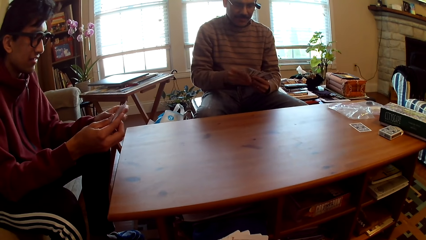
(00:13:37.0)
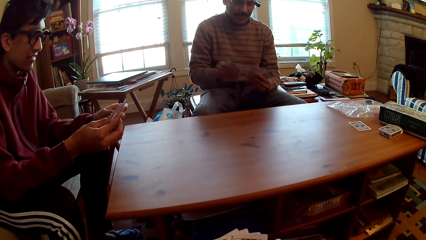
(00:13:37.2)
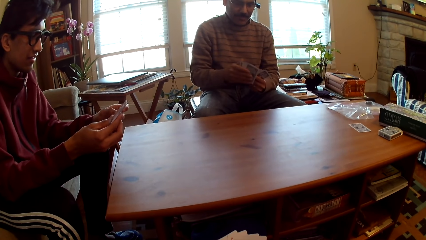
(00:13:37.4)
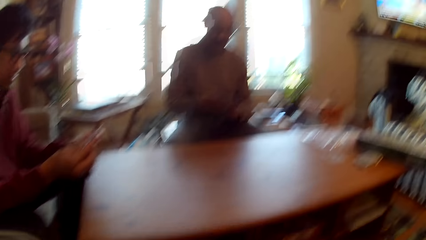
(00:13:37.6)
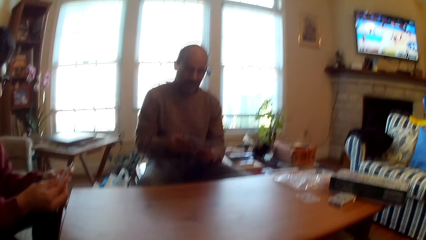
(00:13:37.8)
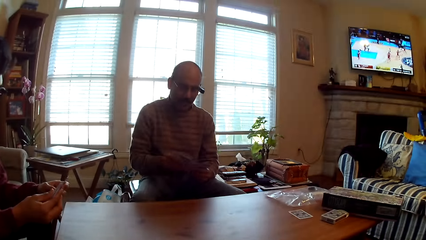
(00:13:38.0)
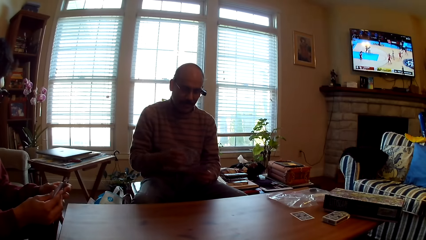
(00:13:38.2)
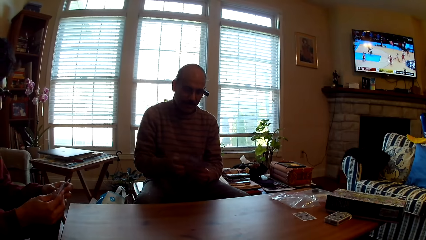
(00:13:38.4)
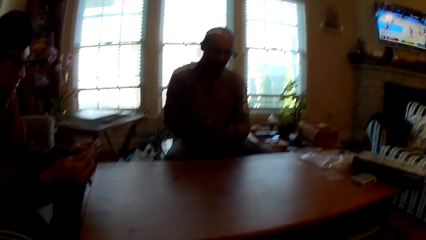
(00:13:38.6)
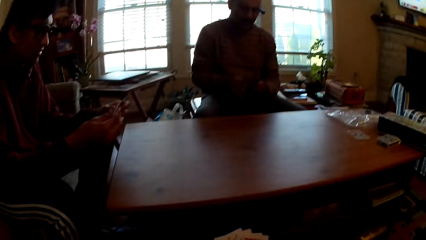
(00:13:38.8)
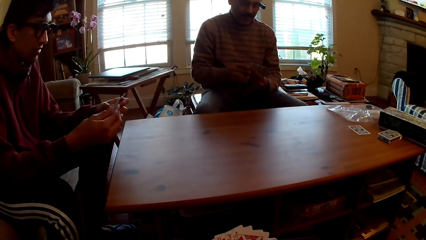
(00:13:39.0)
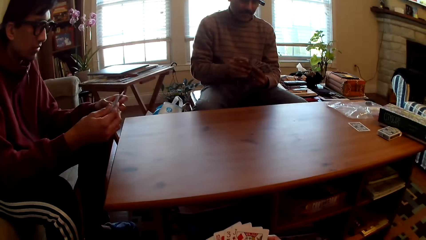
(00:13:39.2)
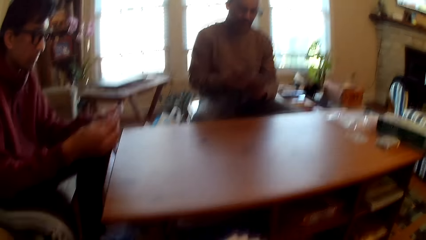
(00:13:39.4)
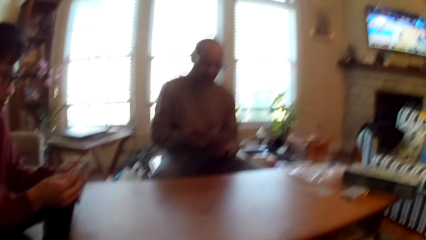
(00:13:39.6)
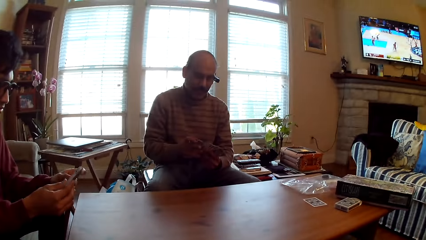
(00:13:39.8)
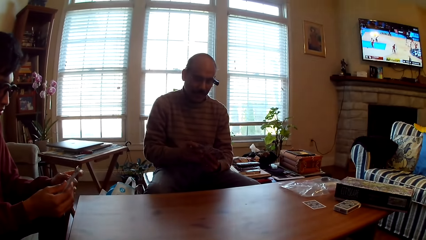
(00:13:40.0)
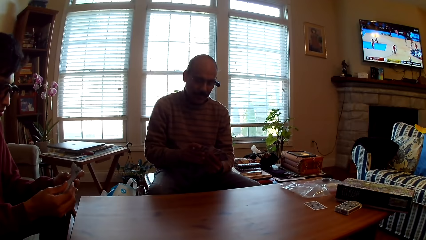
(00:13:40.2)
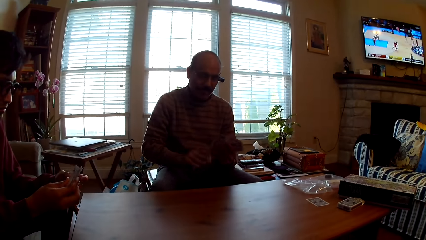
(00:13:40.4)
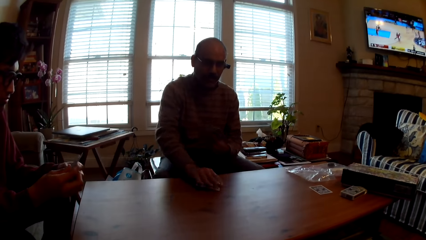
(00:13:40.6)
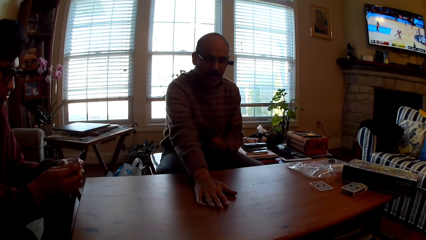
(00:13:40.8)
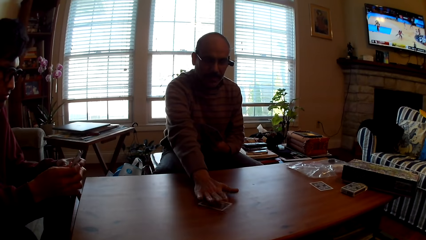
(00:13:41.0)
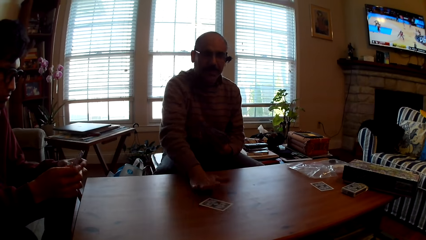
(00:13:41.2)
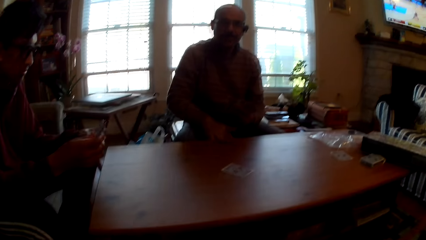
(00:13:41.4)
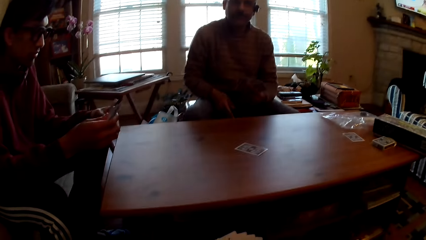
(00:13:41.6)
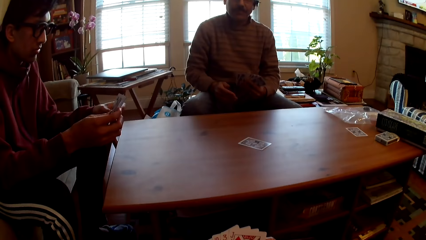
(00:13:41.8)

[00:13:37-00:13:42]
A man plays poker and puts the card on the table.

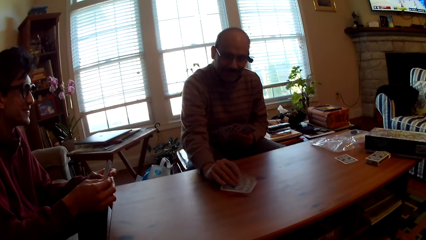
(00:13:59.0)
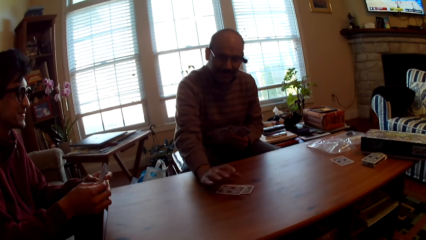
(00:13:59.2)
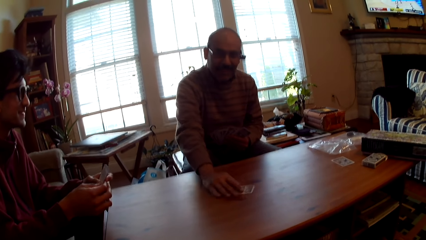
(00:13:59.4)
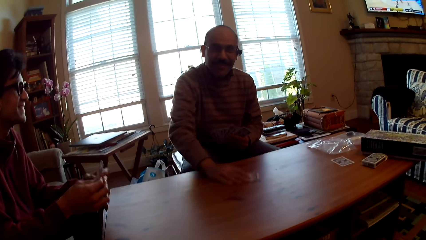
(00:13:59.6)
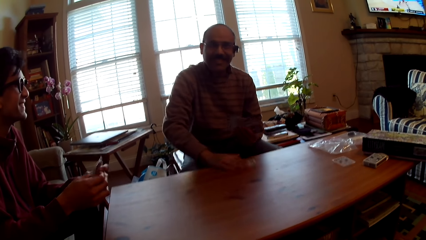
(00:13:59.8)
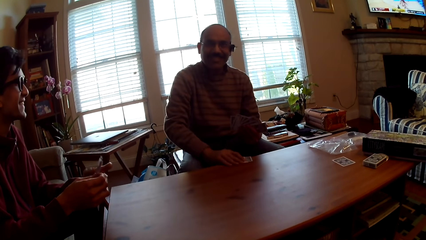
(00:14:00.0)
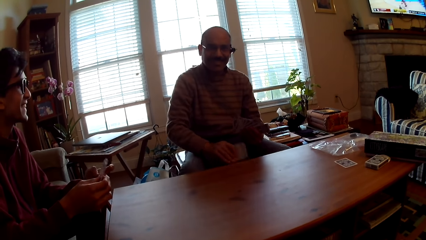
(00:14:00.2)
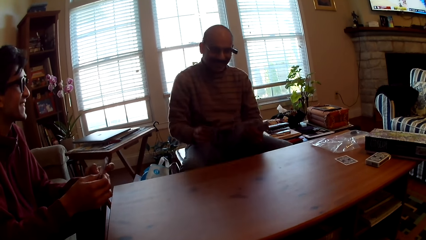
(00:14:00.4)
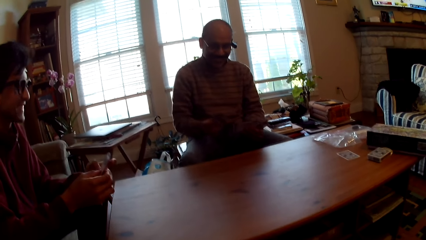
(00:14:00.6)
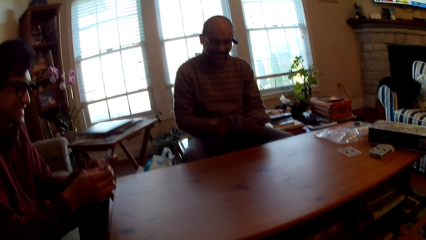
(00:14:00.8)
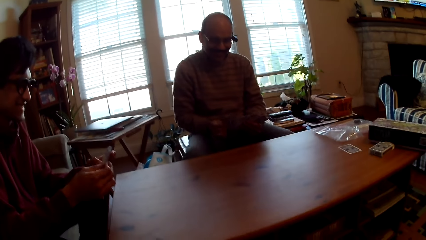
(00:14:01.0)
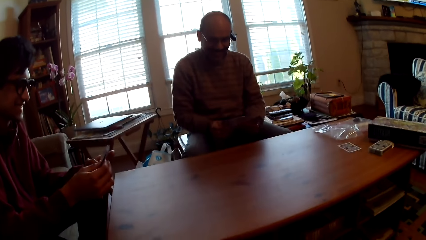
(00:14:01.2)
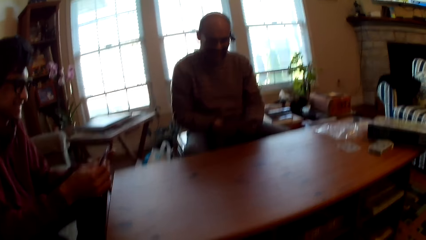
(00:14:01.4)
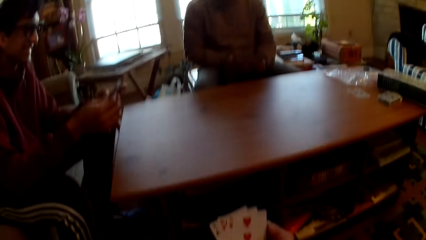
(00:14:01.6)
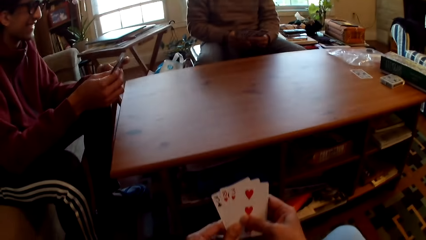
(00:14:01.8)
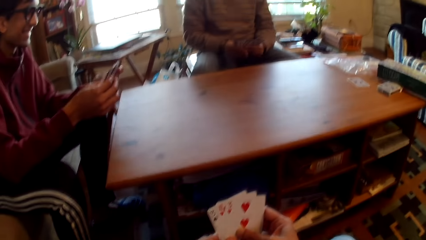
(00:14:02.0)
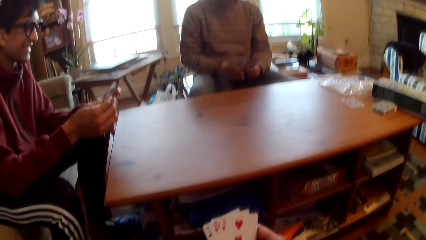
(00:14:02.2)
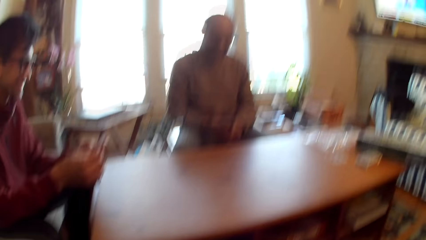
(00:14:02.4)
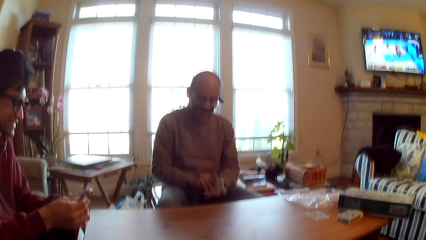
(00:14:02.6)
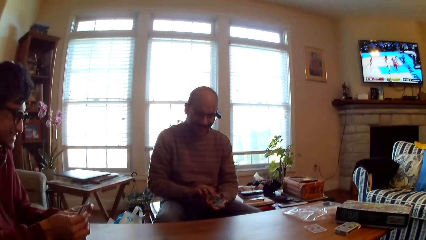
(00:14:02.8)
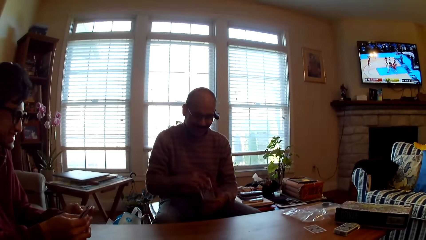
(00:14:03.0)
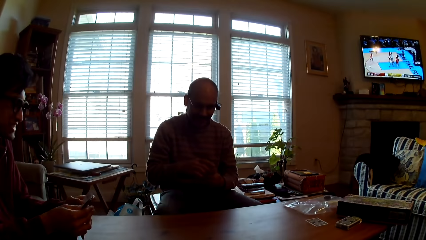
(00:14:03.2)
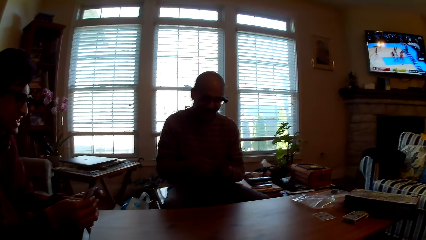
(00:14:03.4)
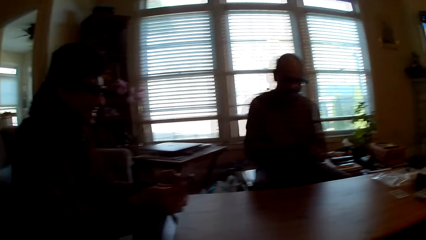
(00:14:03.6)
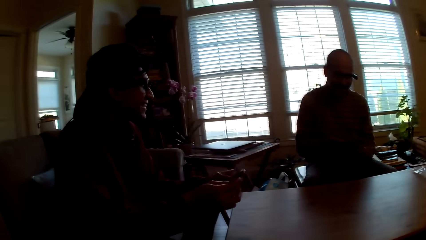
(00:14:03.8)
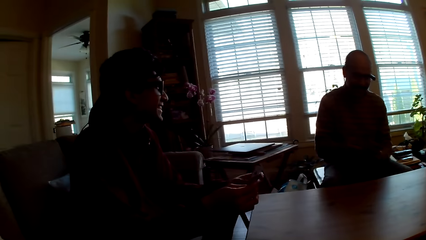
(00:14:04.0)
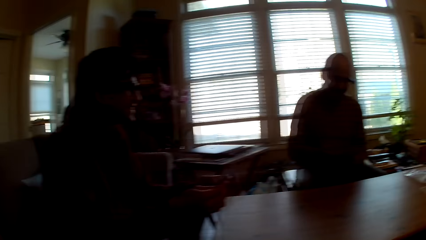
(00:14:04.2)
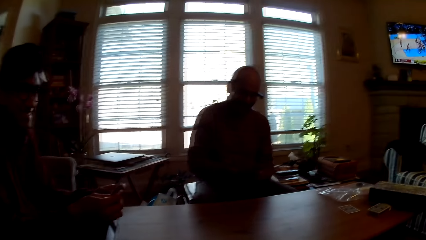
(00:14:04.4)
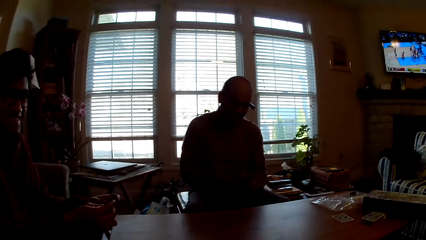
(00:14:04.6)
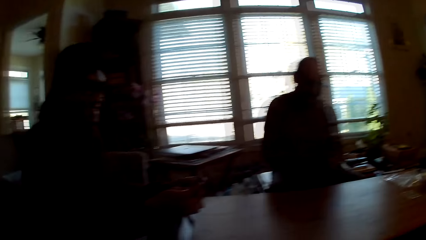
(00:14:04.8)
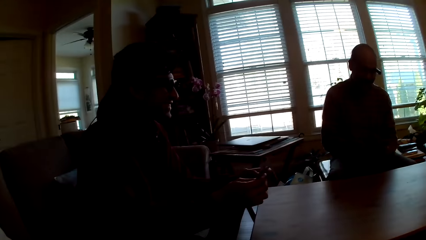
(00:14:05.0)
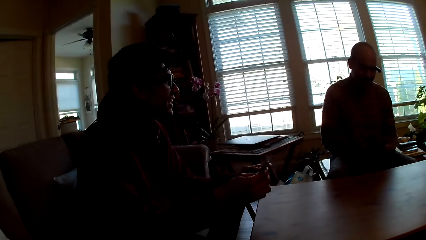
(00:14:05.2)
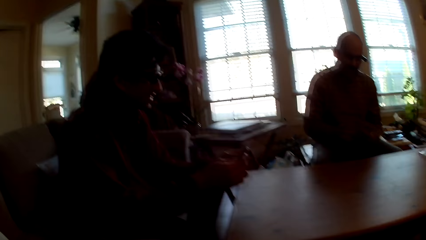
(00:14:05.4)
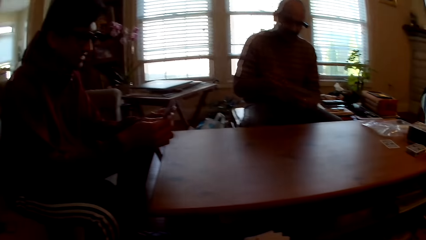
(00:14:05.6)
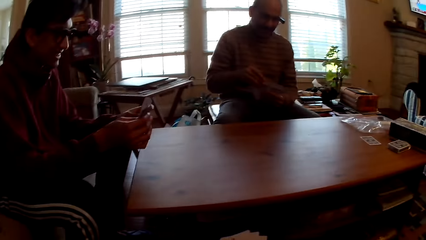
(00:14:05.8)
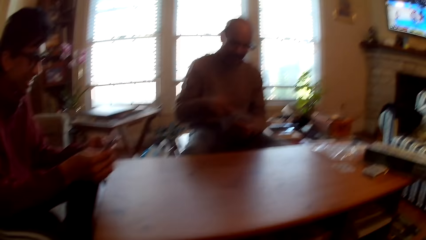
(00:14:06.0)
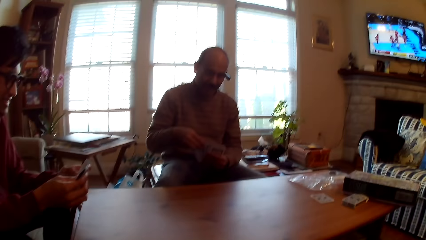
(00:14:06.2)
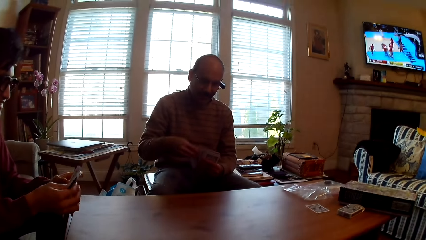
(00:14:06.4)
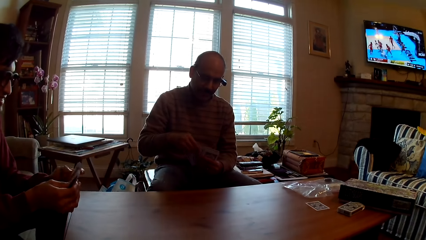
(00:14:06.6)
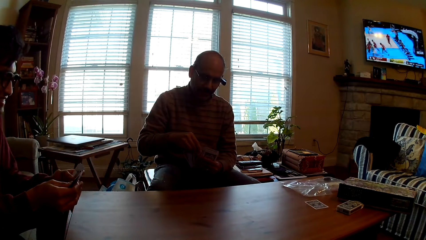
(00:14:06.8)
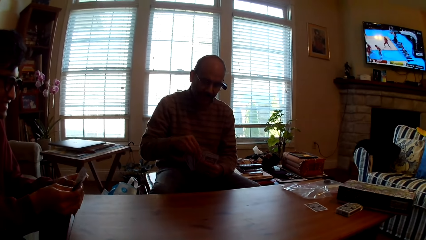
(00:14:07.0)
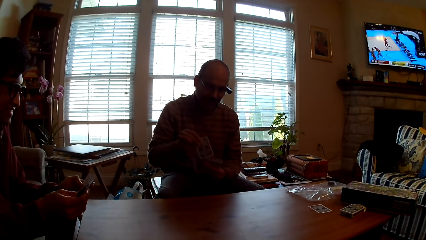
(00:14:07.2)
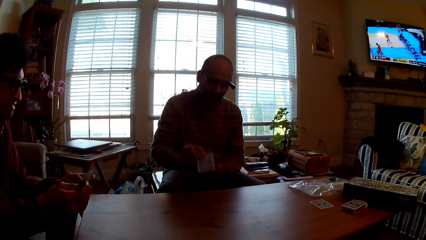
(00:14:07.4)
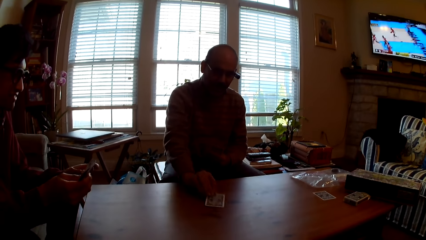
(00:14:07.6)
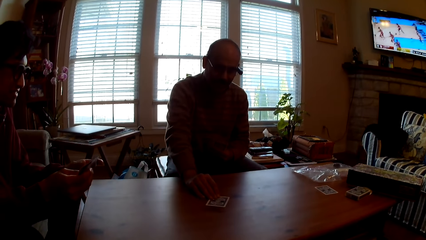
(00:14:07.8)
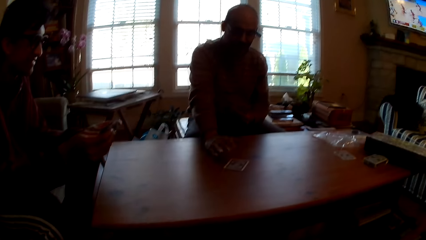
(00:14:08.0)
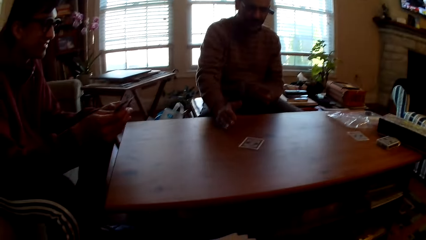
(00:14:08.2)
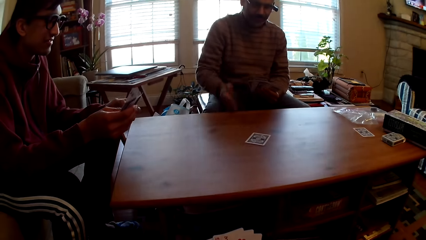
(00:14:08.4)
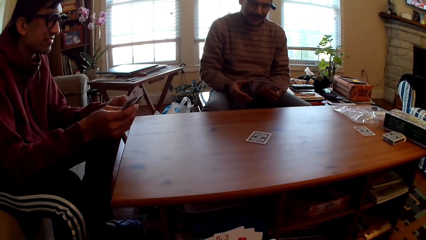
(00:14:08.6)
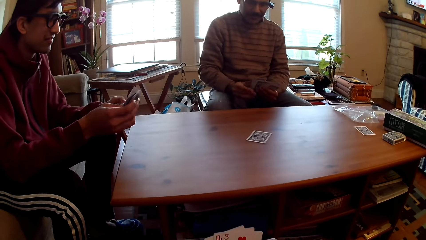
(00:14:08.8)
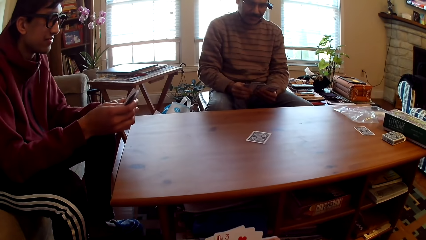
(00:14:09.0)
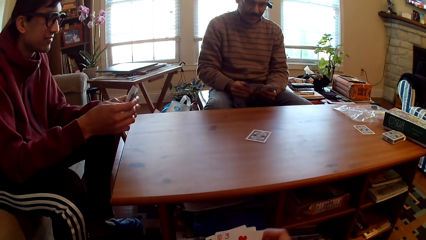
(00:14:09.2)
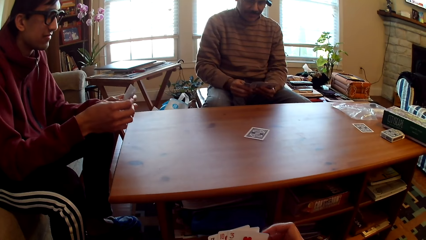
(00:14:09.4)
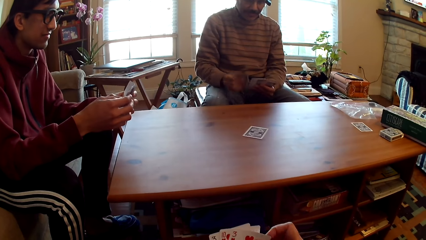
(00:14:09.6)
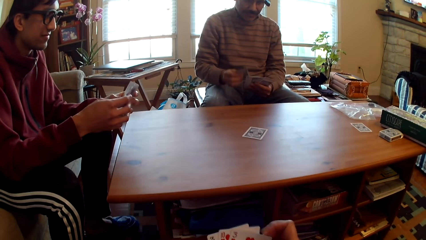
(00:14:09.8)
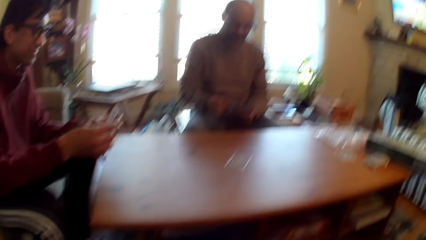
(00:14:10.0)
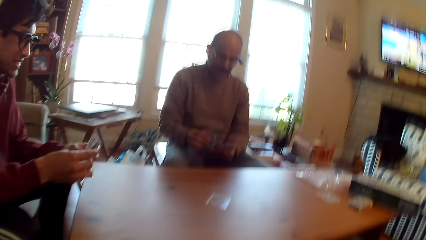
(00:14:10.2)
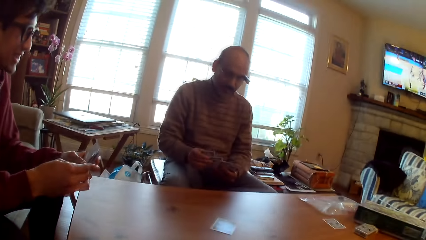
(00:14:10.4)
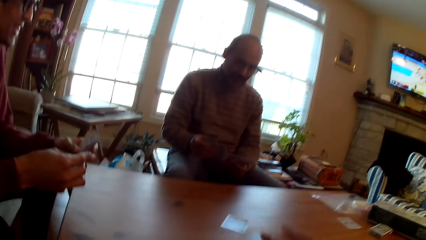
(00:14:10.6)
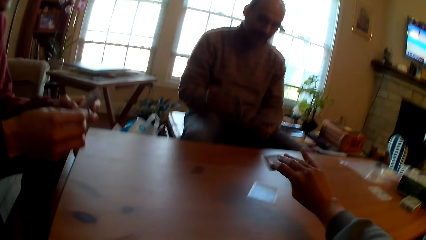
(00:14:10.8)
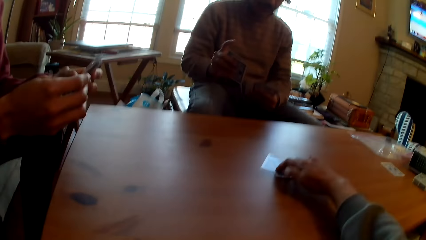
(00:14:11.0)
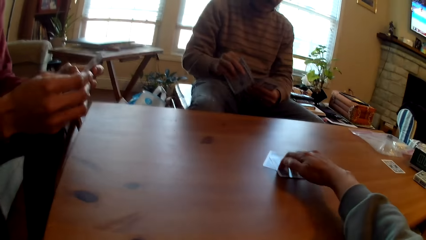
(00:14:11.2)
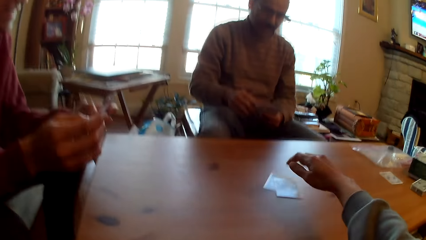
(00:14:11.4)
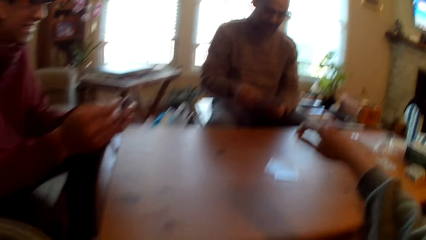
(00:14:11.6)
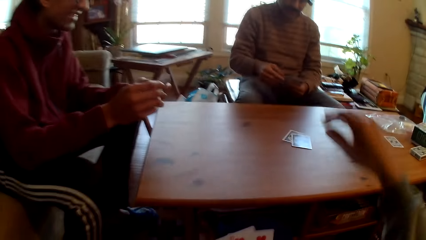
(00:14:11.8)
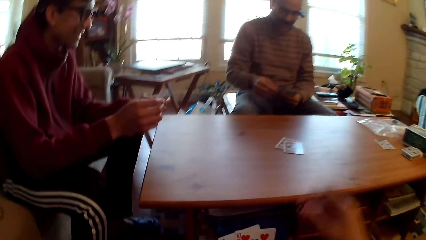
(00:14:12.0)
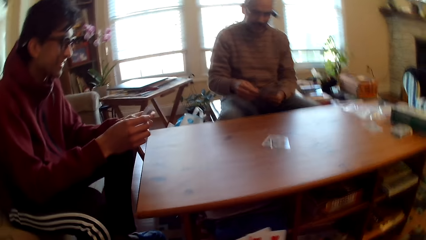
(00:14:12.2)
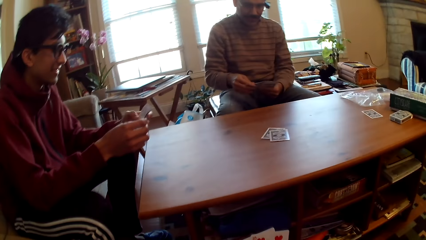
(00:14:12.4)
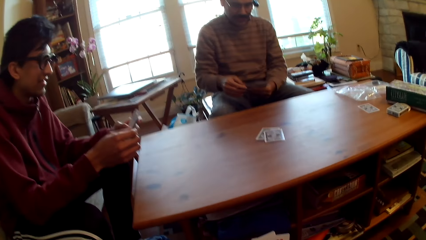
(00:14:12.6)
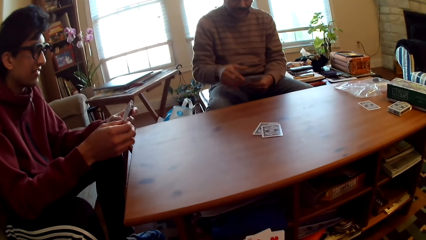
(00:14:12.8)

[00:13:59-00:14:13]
A man picks cards and selects cards. Another man interacts with the first man. The other man selects cards. The first man plays poker and puts the card on the table. The first man selects cards. The camera wearer plays cards and puts the card on the table.
